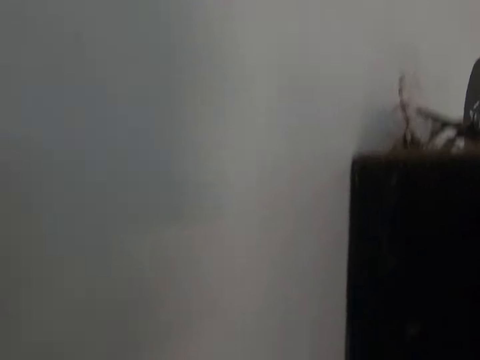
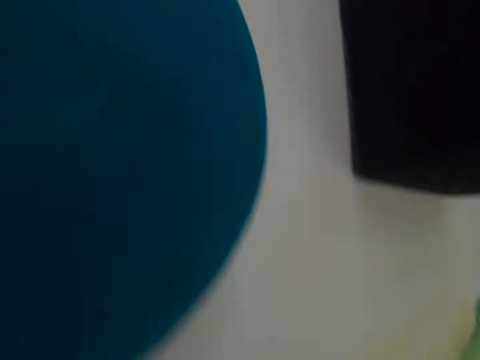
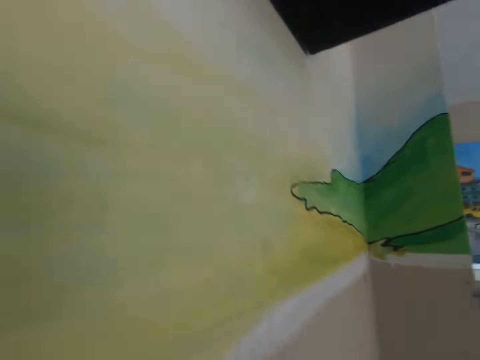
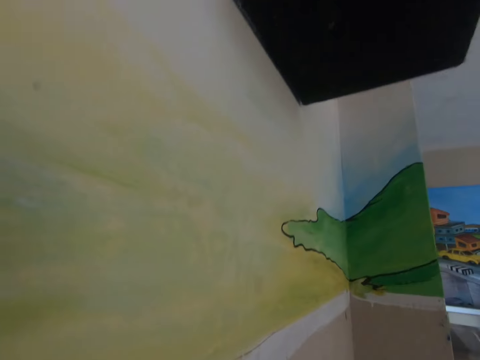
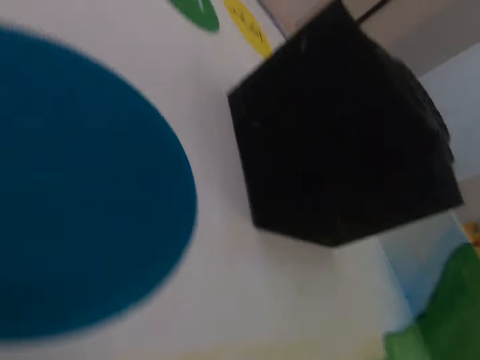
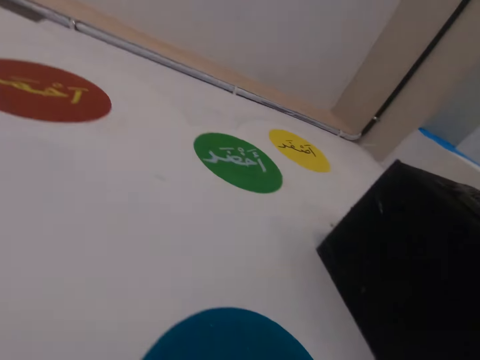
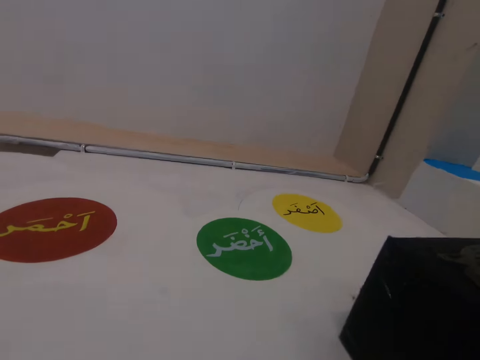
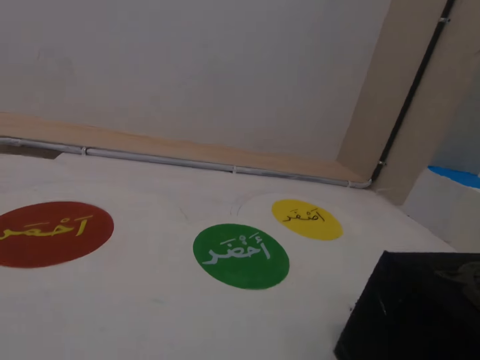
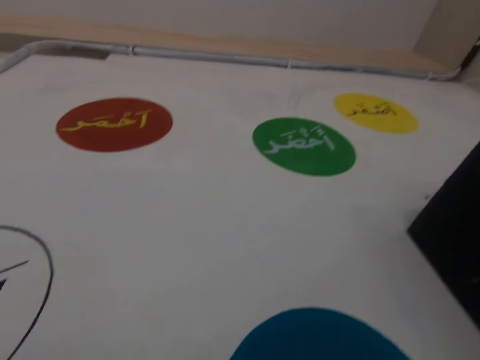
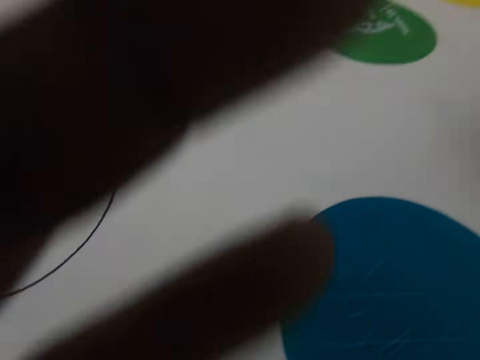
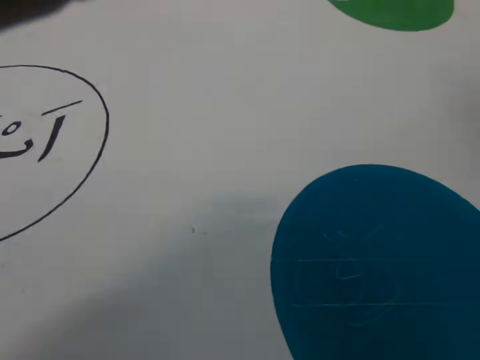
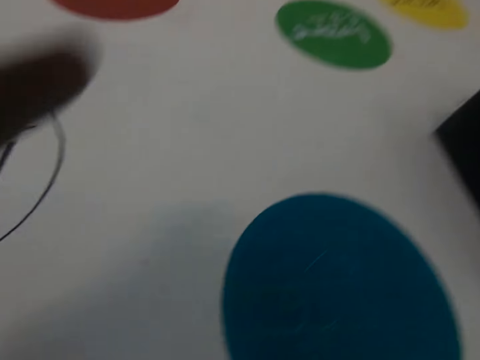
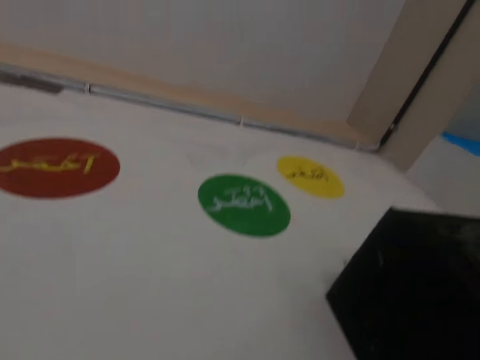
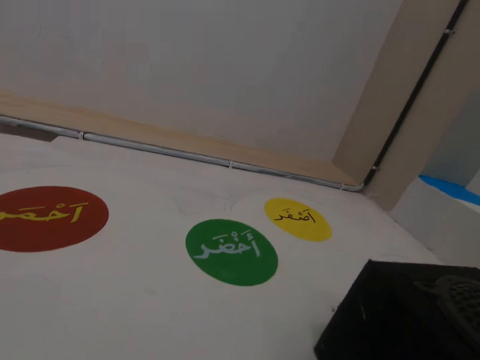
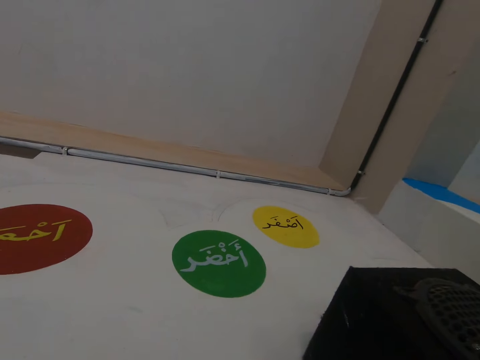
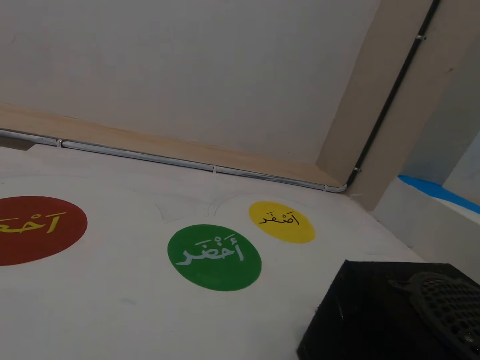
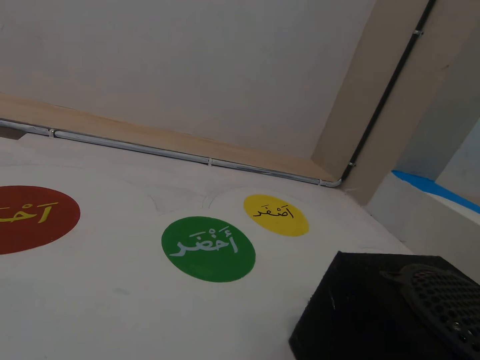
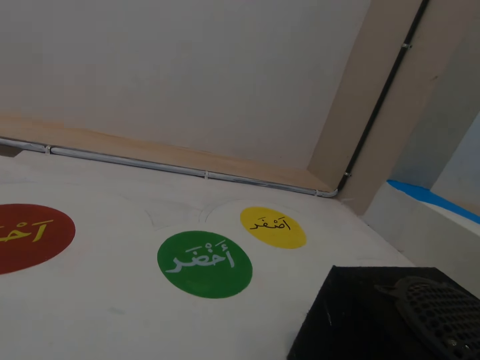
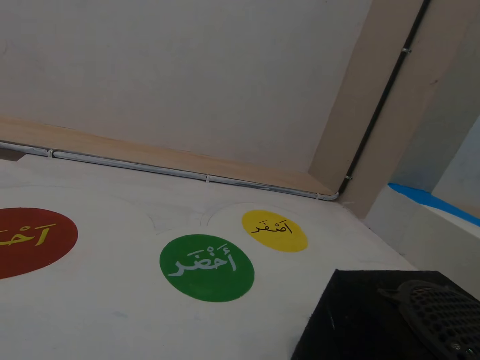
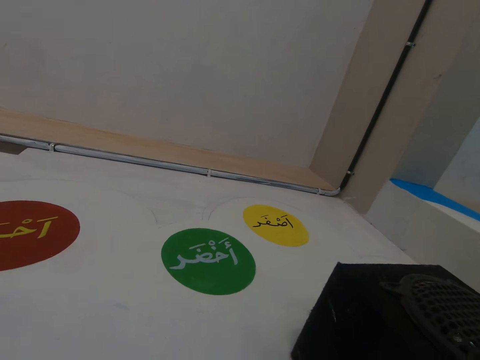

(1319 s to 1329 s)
The camera wearer touches something.

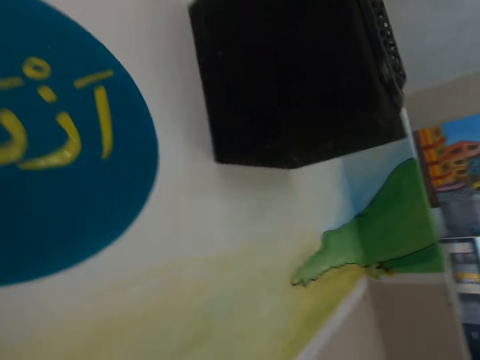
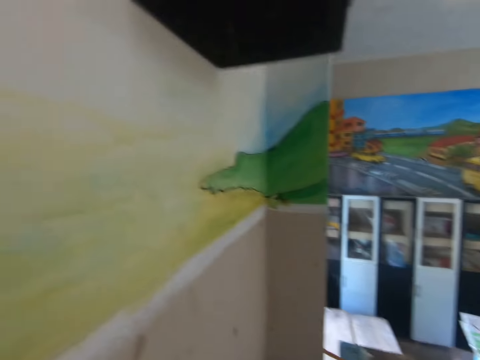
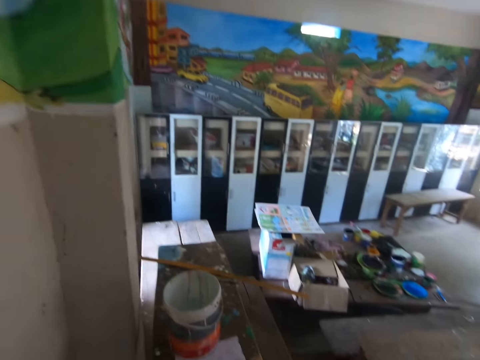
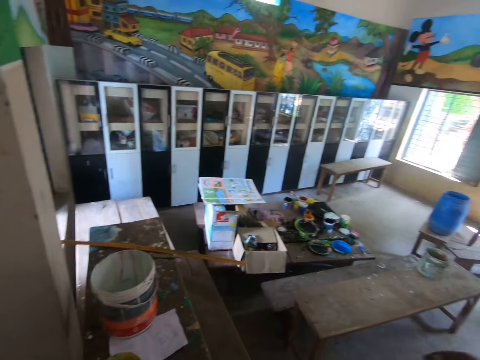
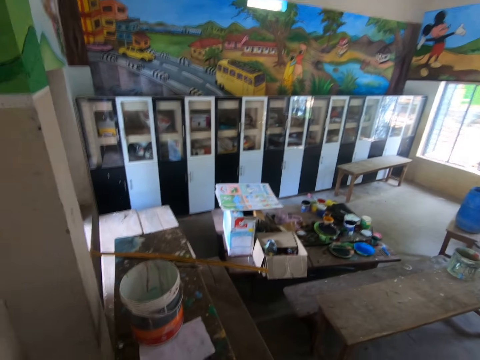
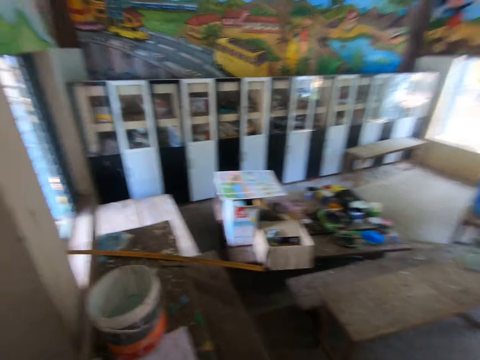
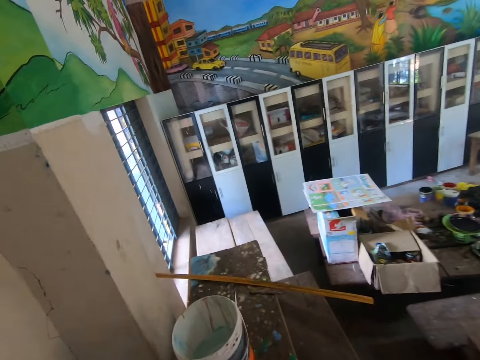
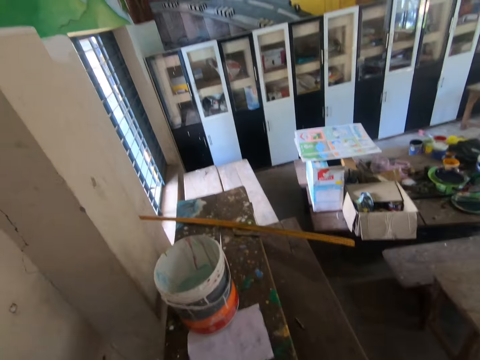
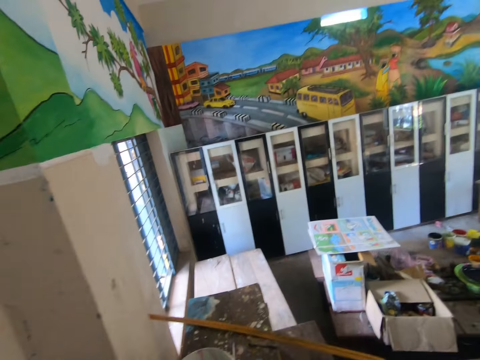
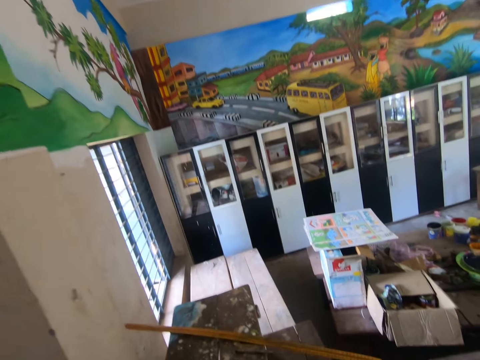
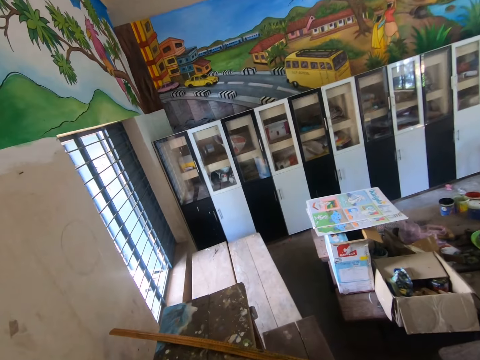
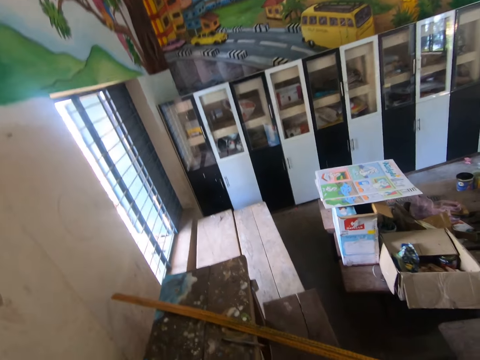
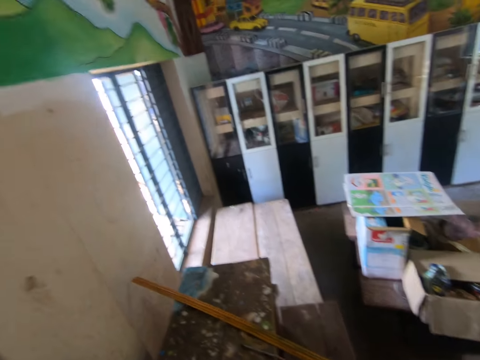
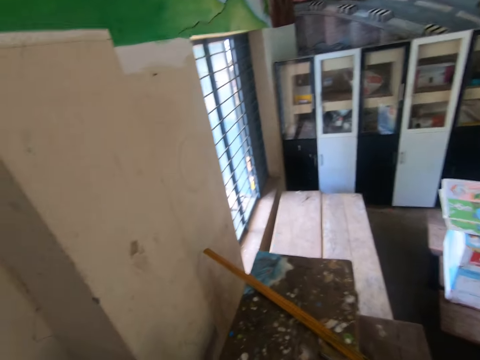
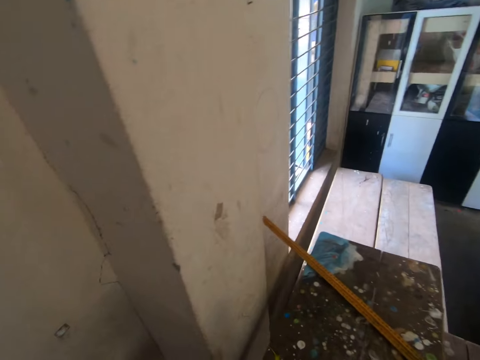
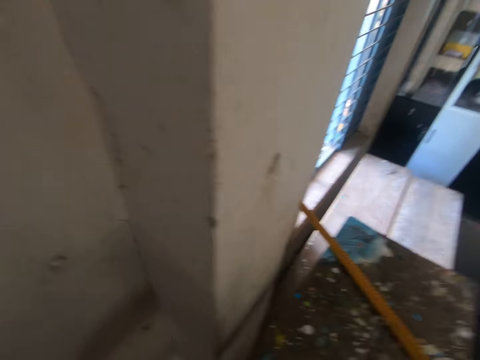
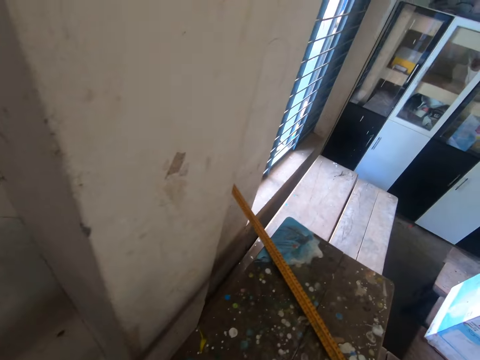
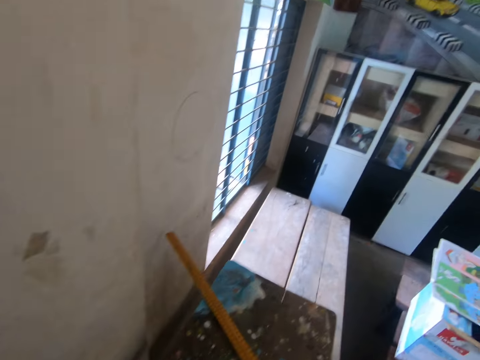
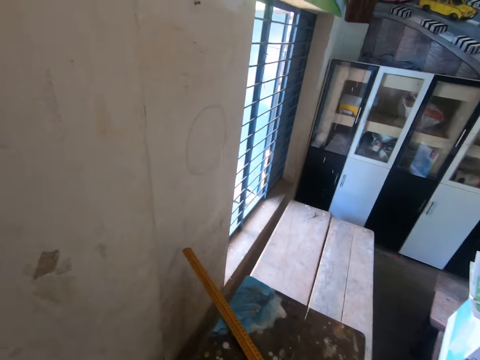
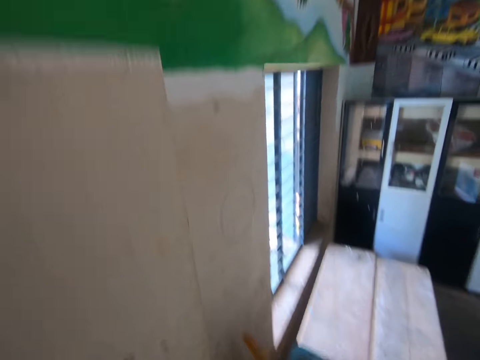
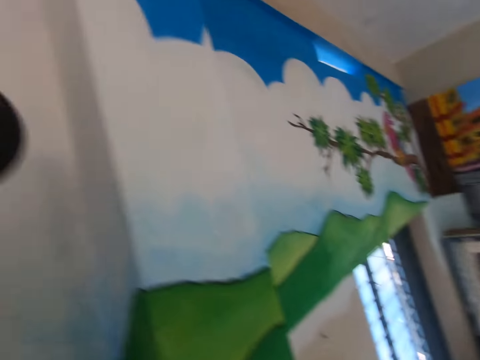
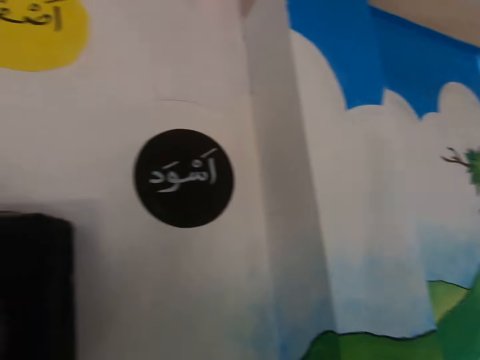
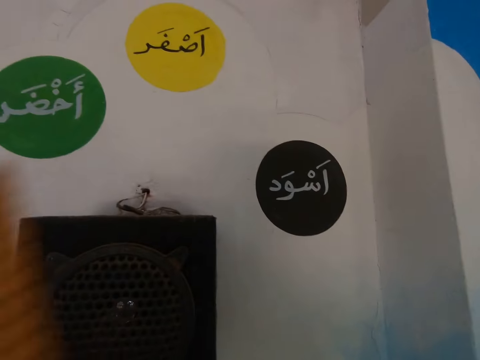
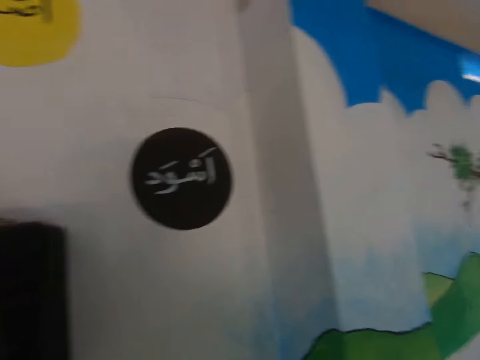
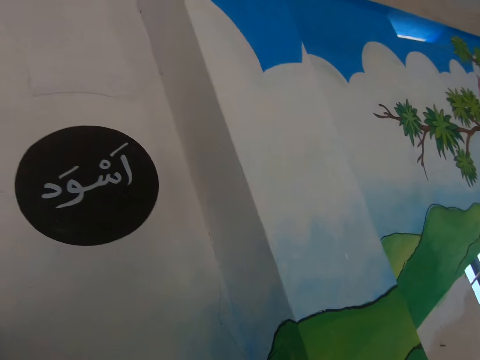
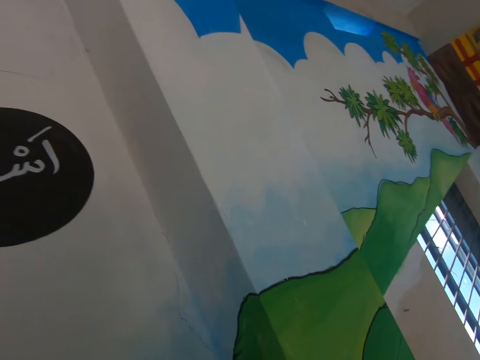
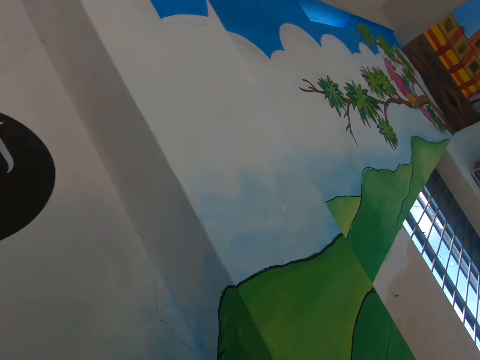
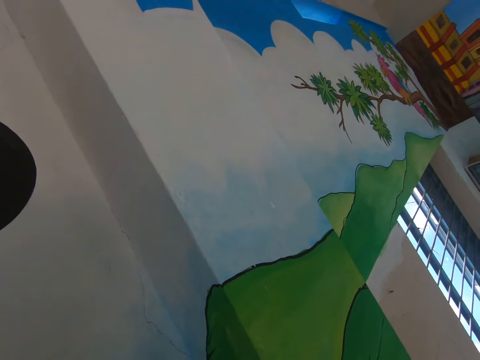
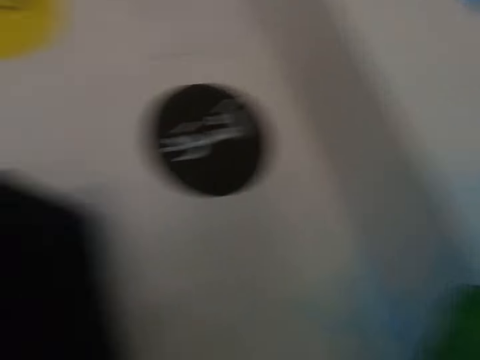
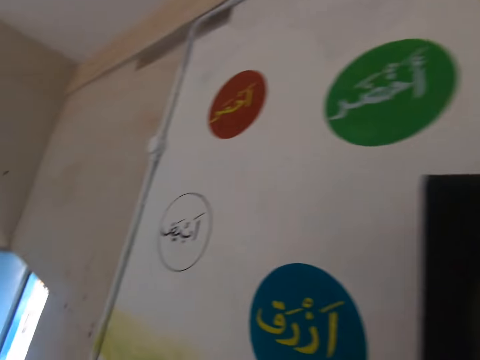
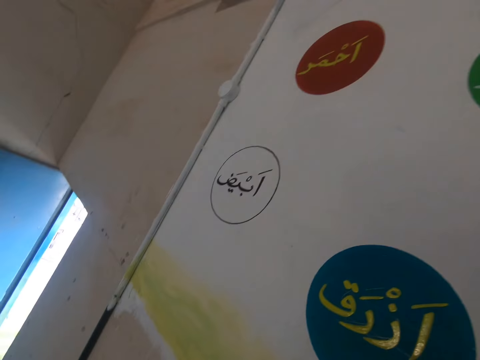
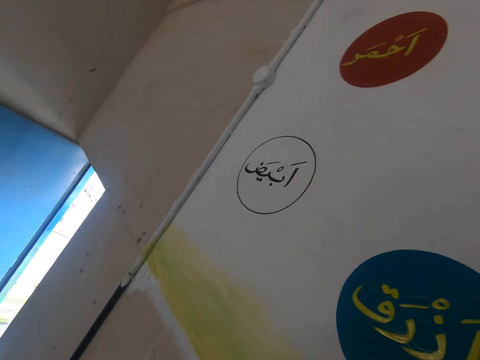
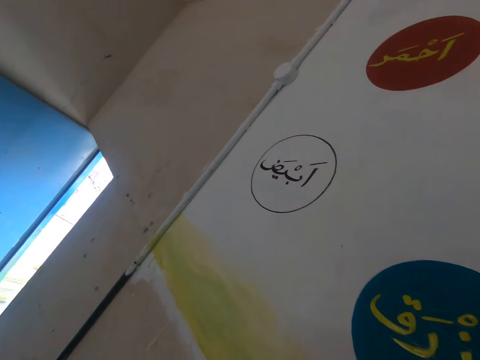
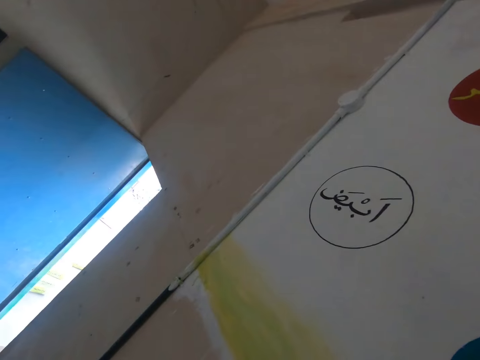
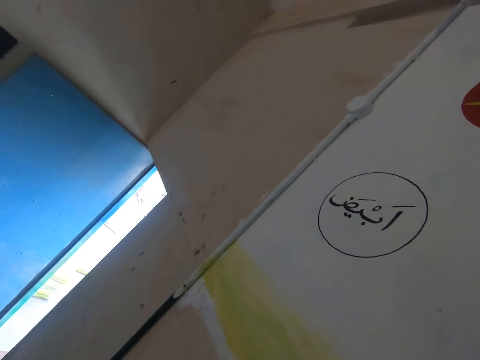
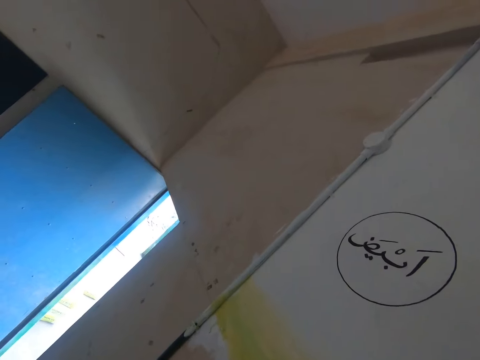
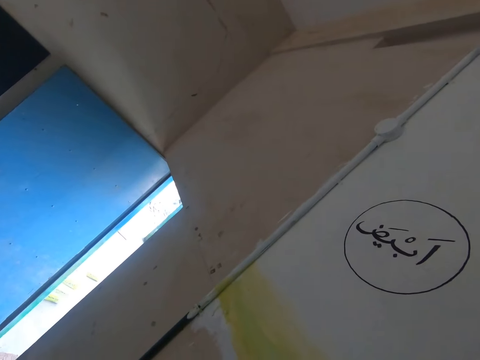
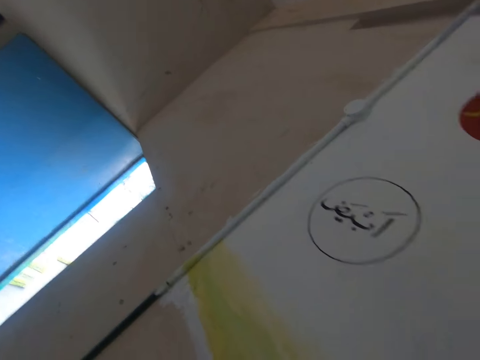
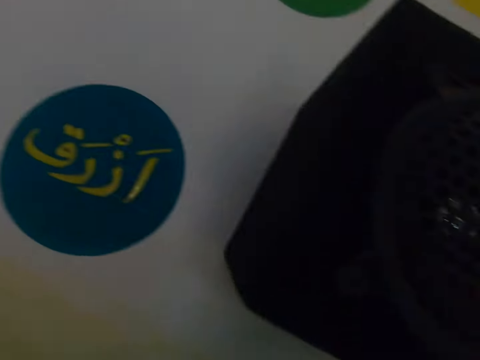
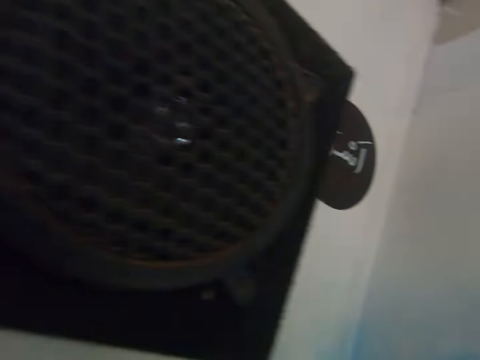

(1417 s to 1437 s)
The camera wearer walks around the room. They pick up the ruler and look around the room.
